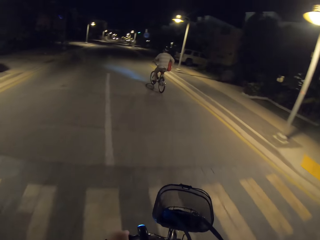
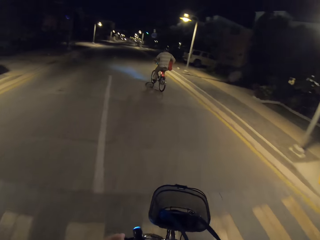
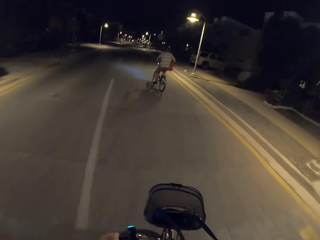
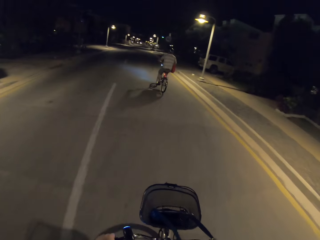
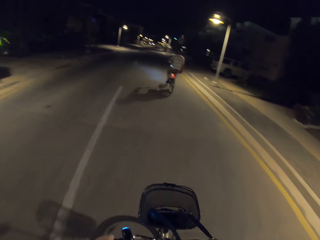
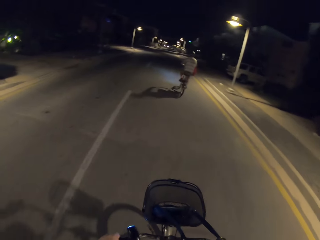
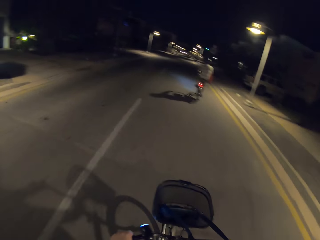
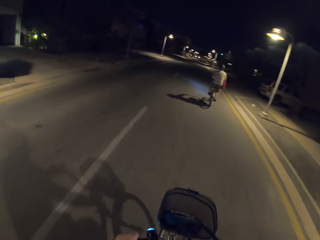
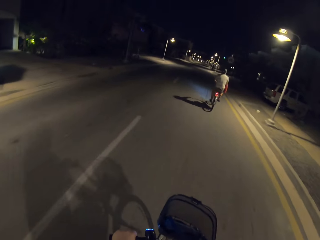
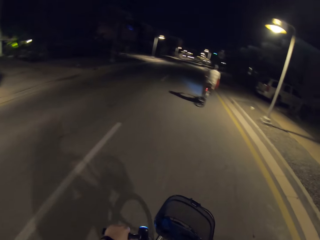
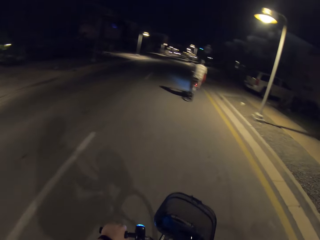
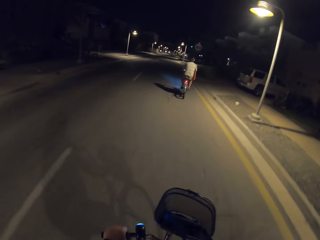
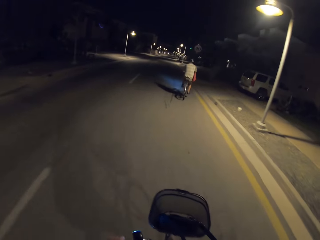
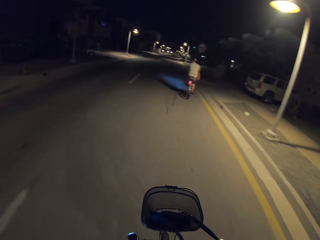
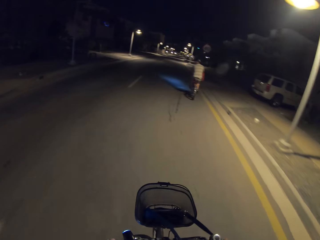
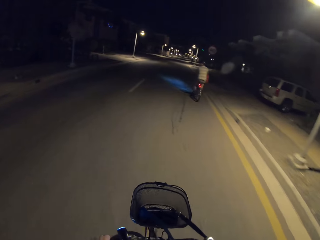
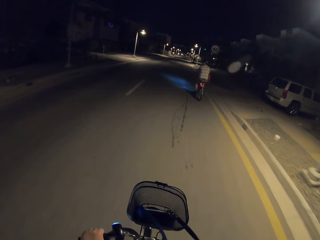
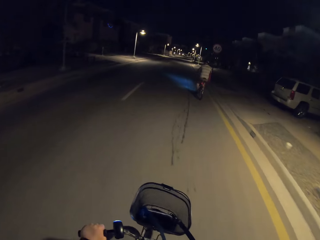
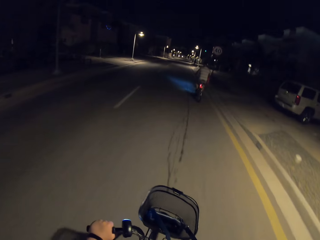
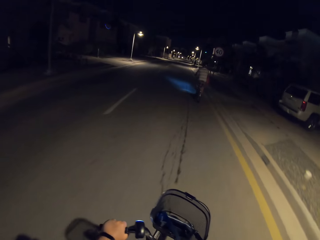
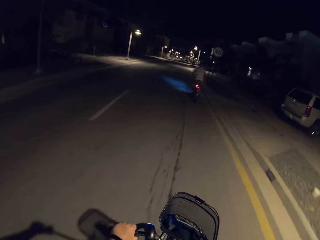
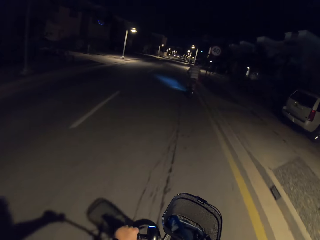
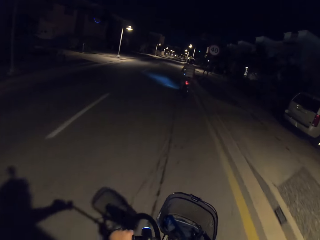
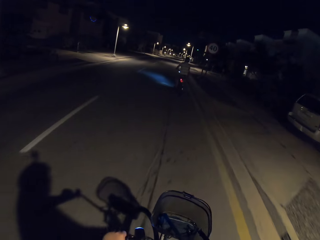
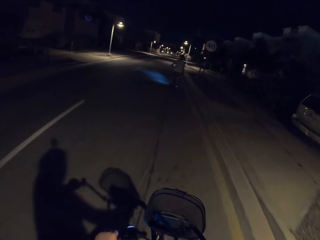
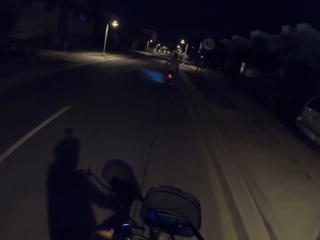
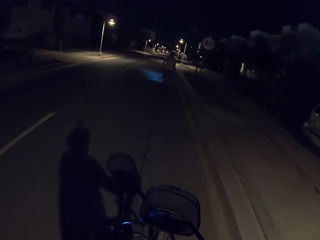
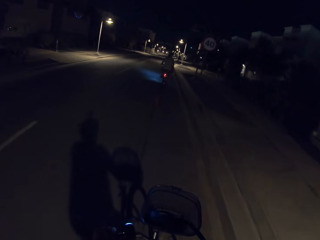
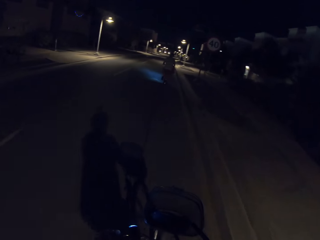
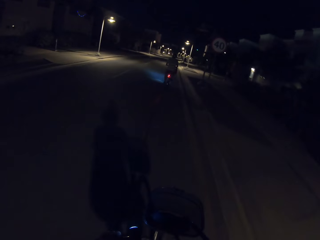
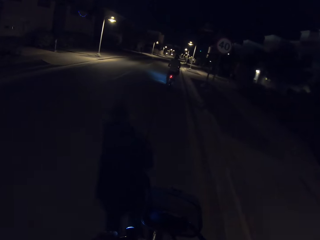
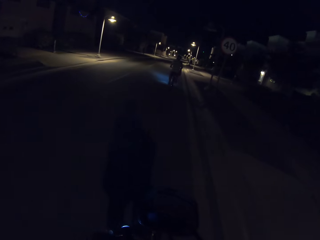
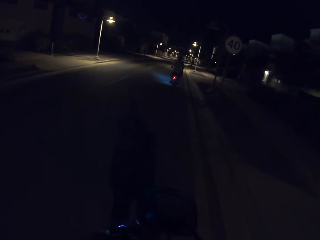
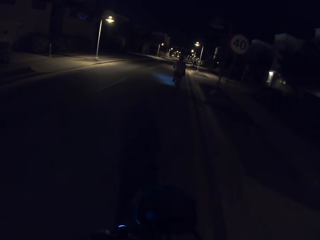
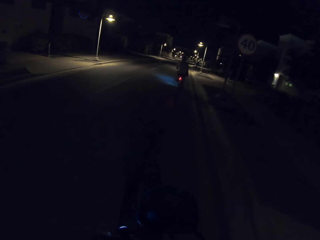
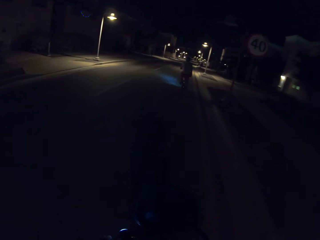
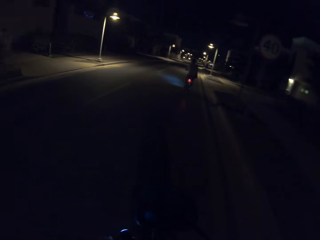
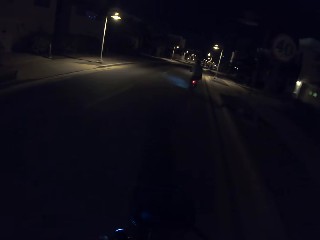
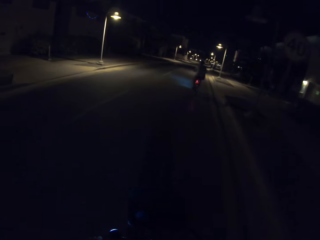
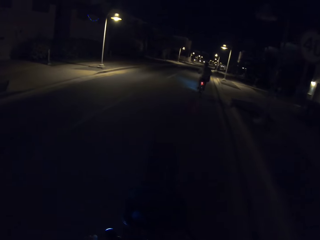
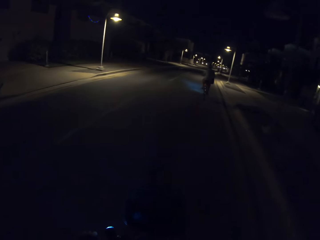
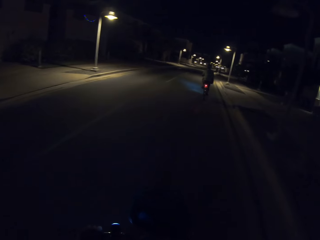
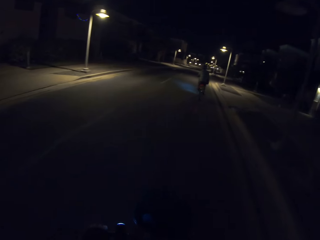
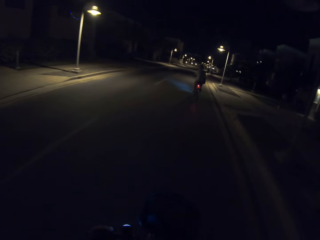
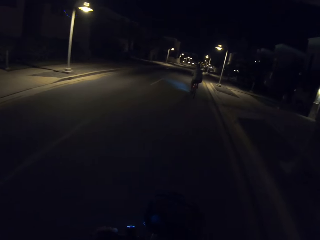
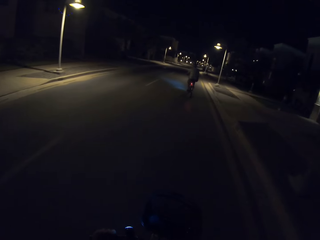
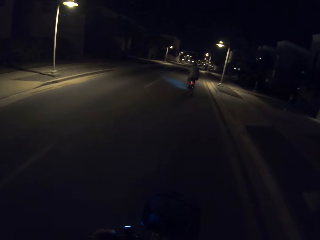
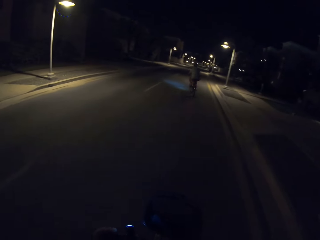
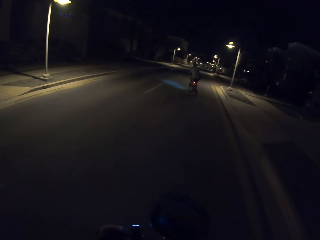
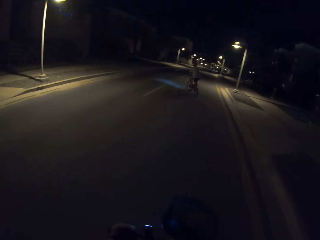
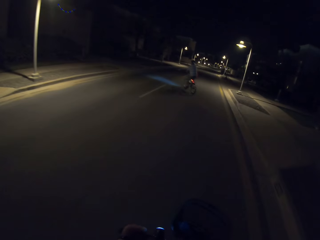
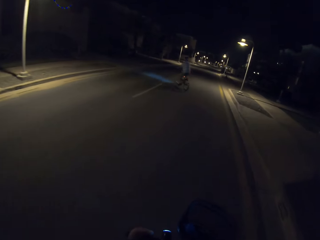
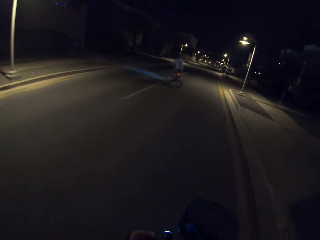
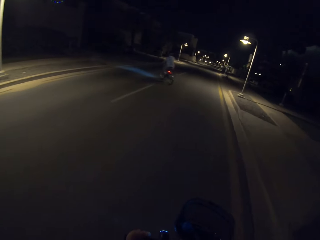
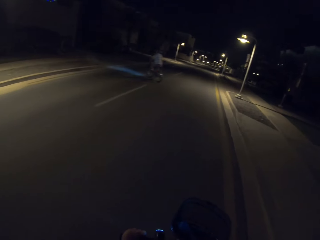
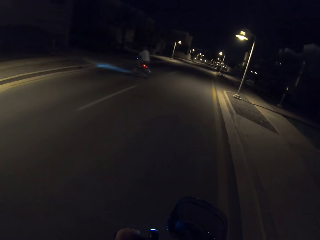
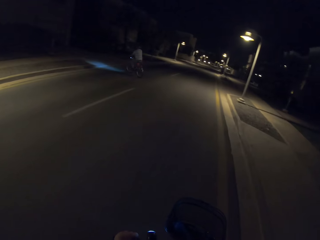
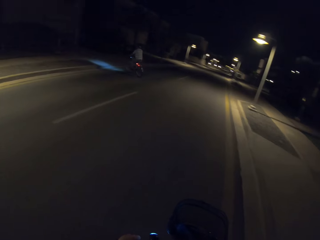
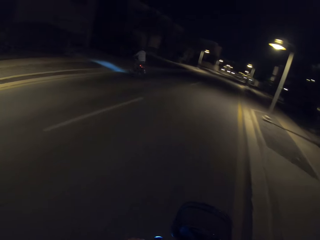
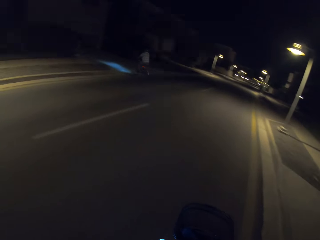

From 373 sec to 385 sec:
The camera wearer and a man cycle the bicycle on the road.

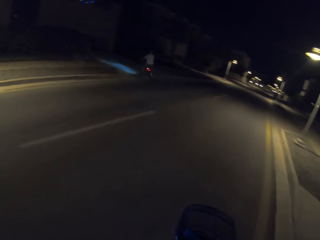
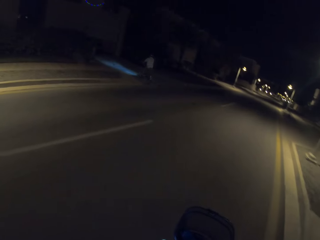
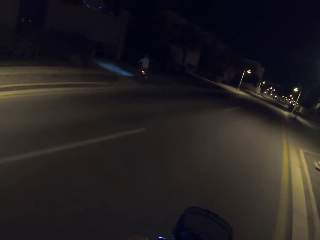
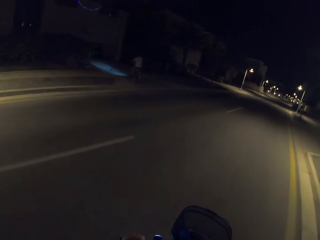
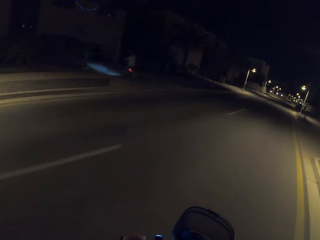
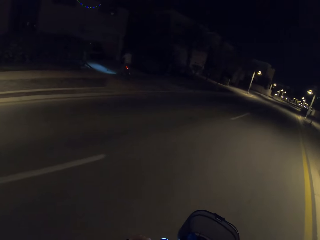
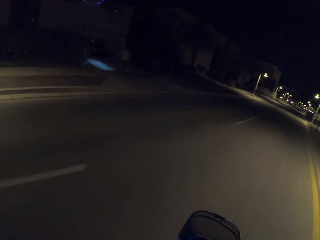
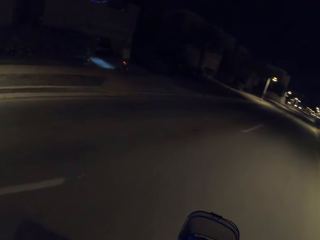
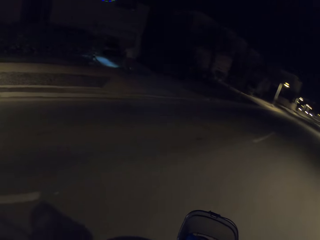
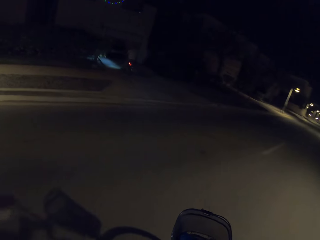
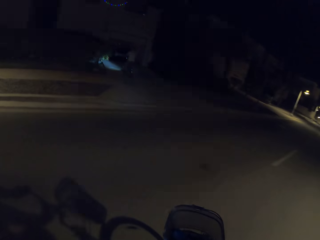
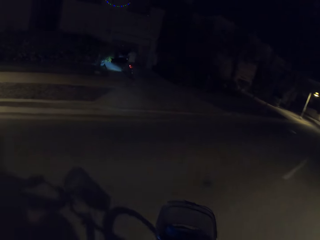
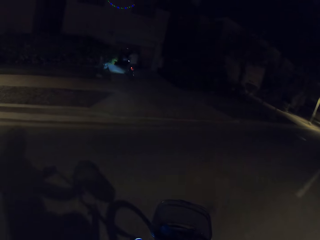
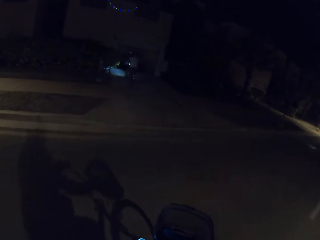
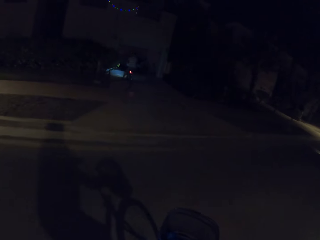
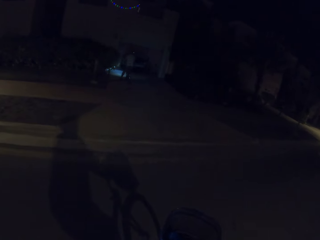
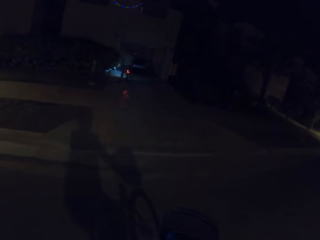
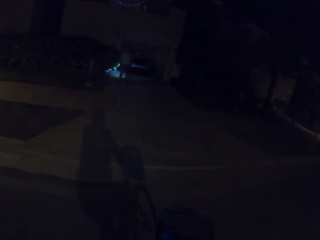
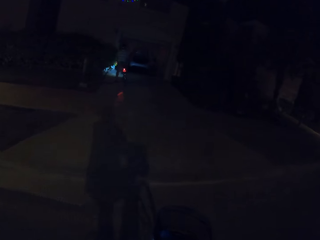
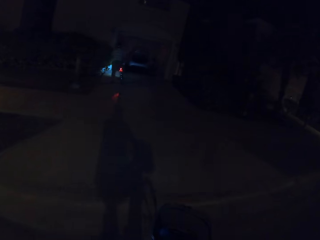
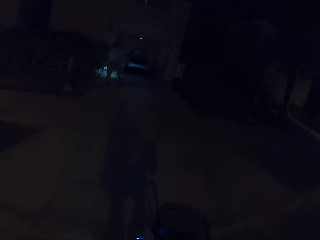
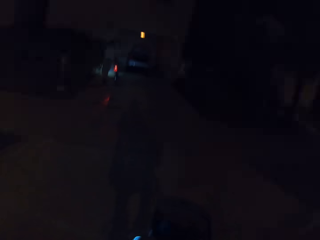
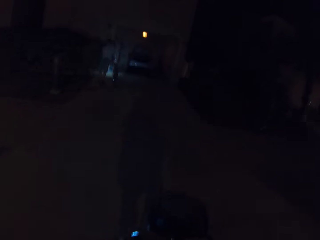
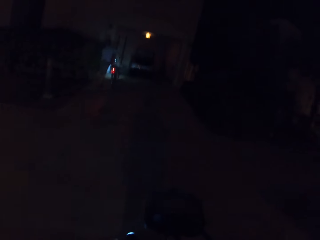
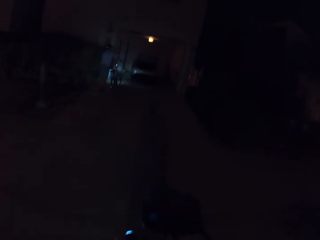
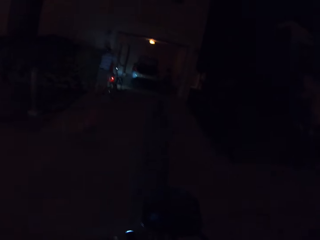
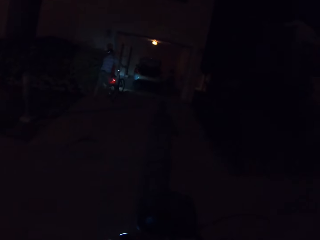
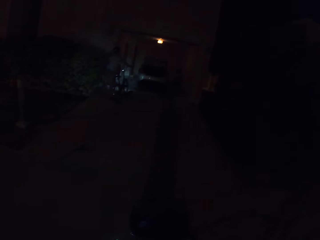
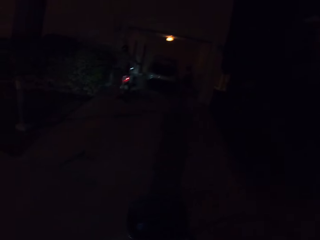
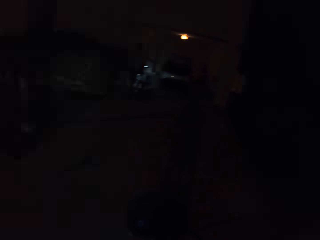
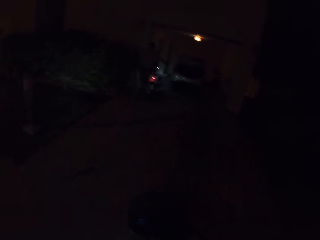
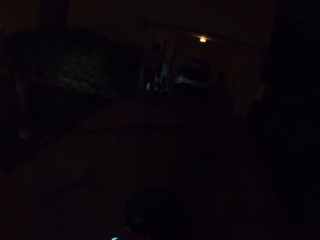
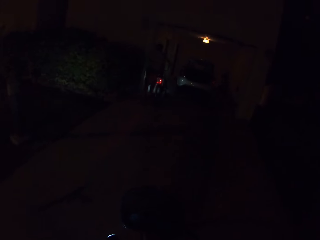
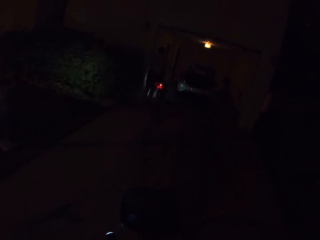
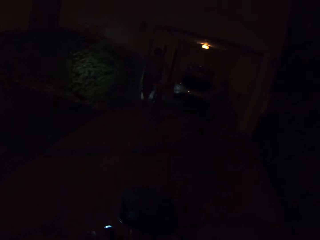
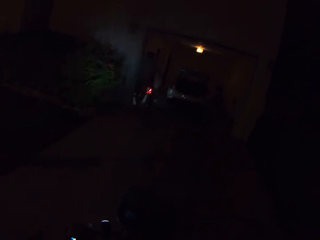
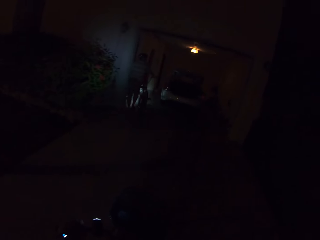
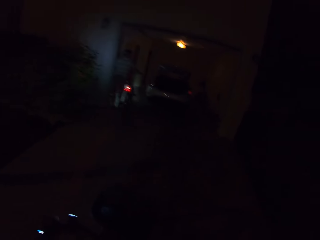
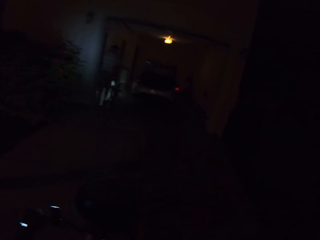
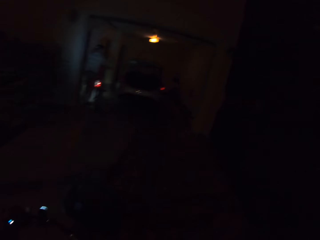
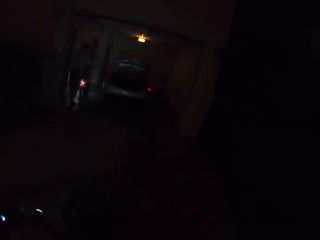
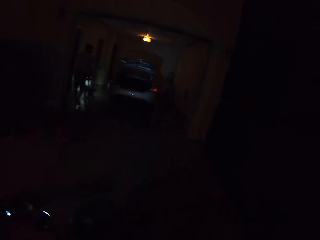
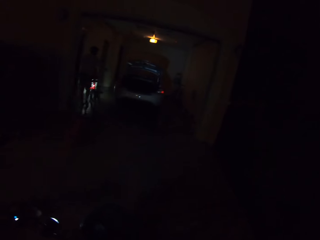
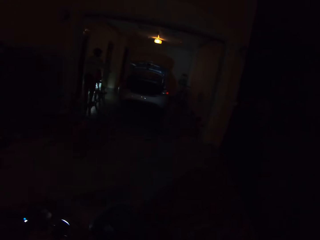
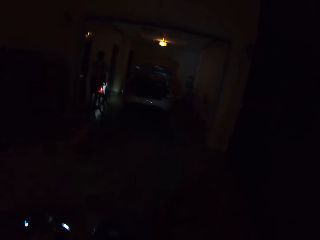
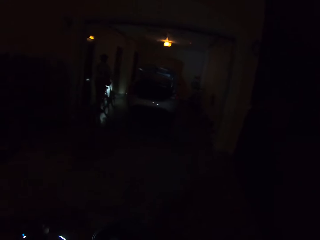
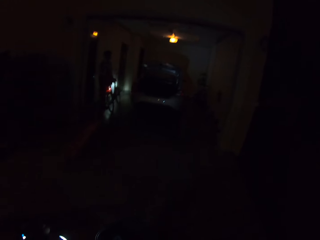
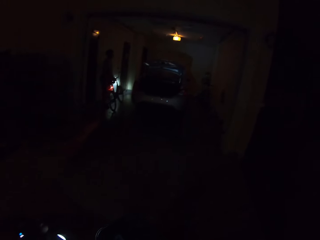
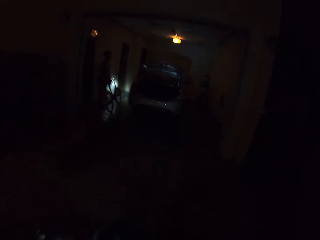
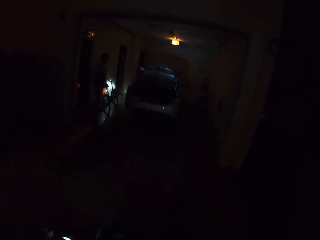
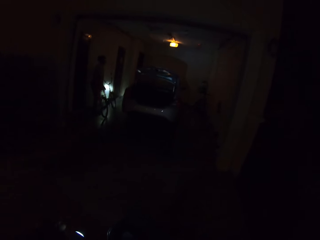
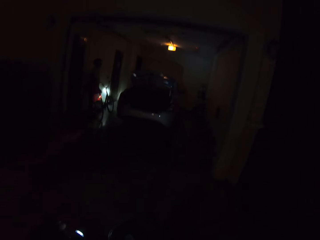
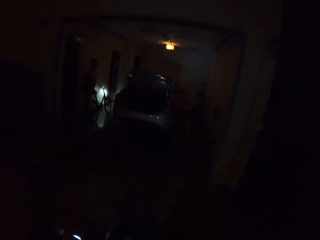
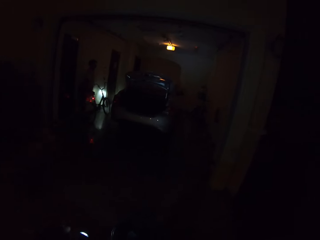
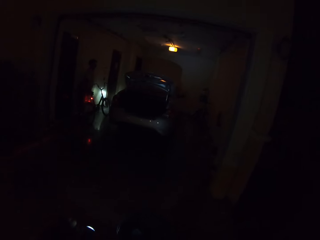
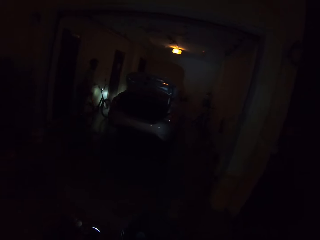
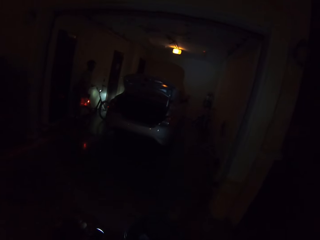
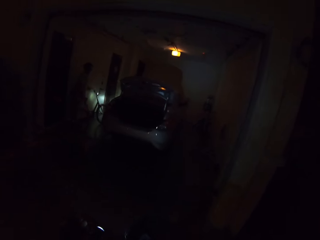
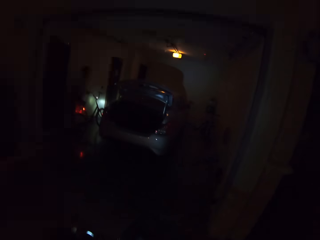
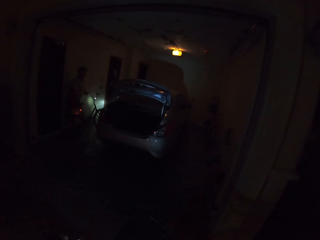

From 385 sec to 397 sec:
The camera wearer and a man cycle the bicycle towards the house pavement. The man gets out of the bicycle and looks around.
